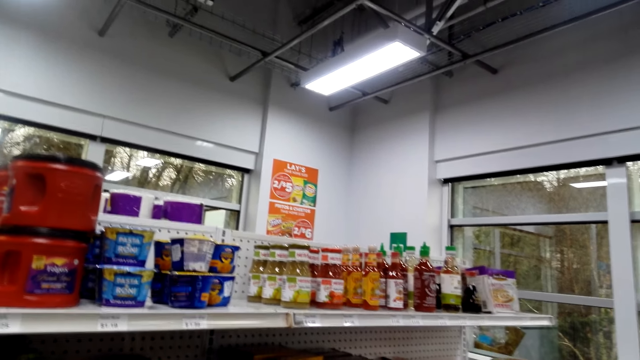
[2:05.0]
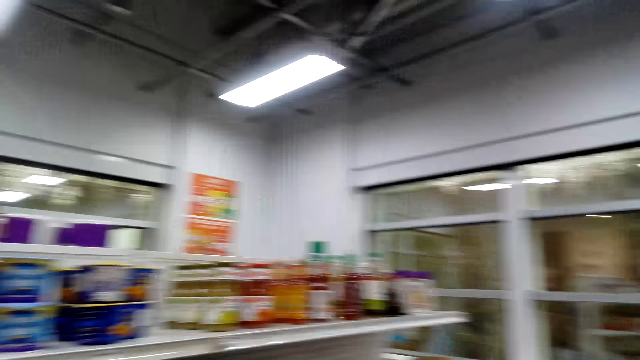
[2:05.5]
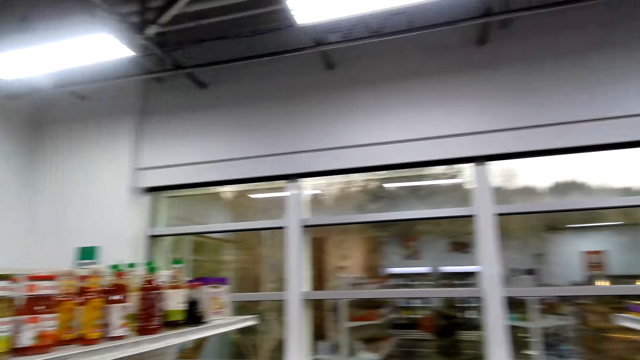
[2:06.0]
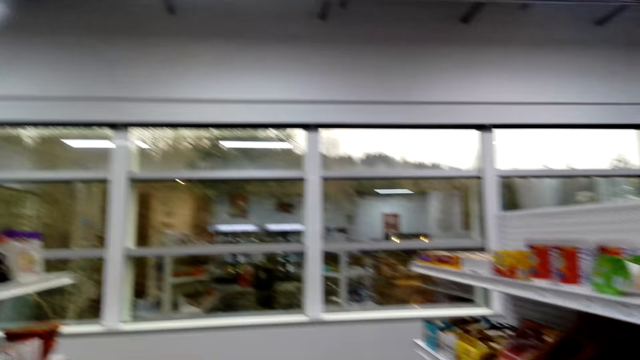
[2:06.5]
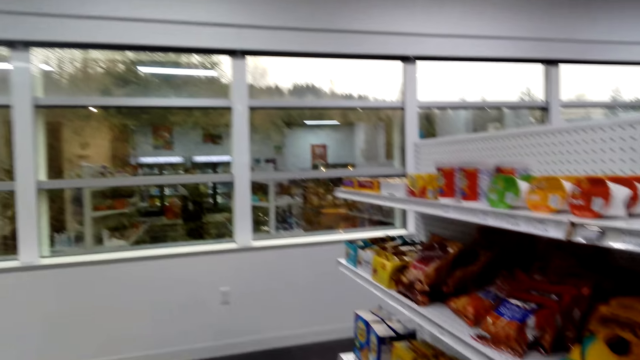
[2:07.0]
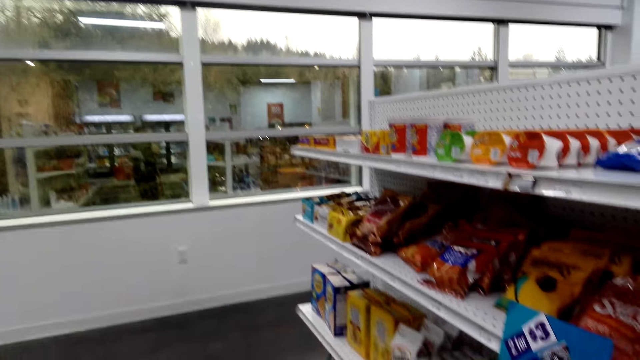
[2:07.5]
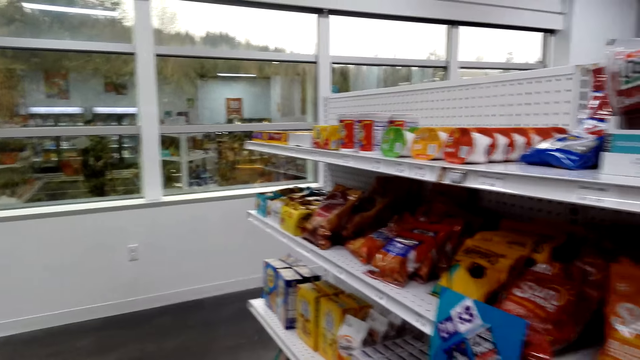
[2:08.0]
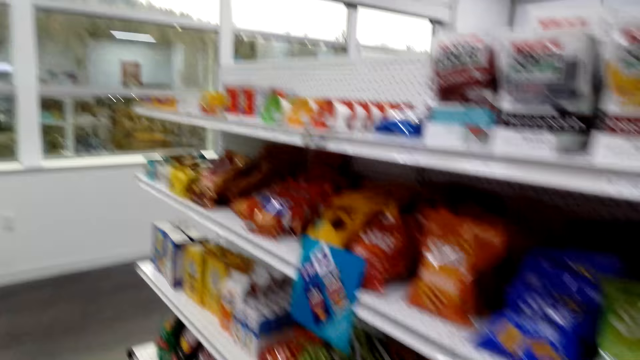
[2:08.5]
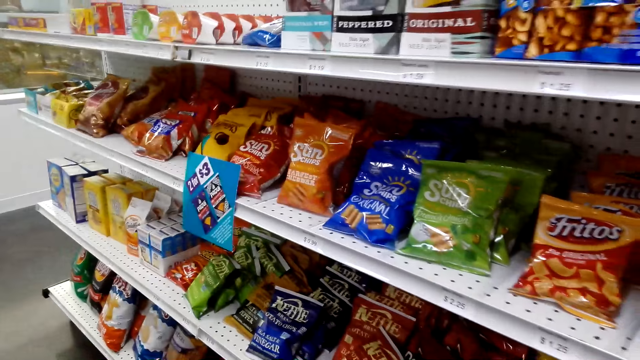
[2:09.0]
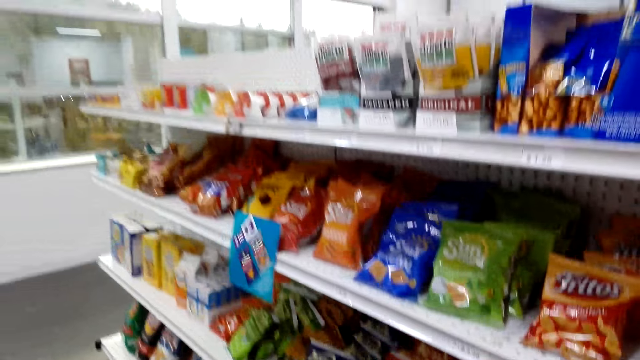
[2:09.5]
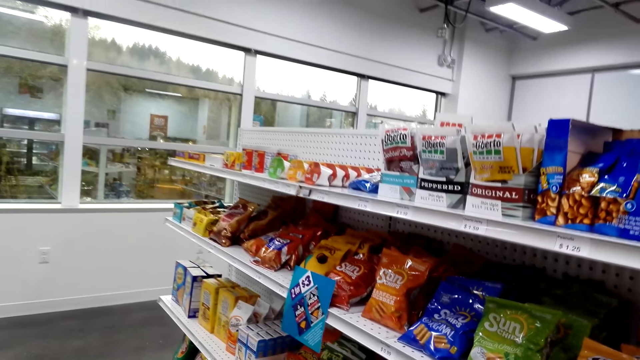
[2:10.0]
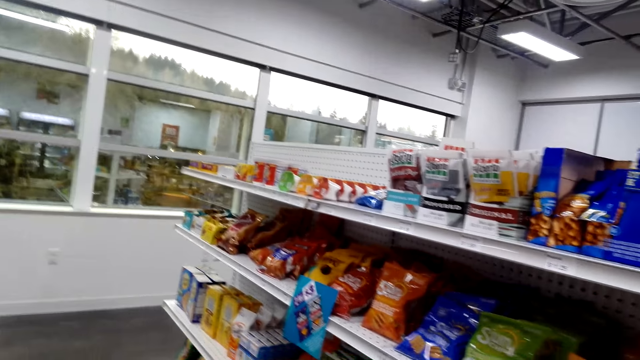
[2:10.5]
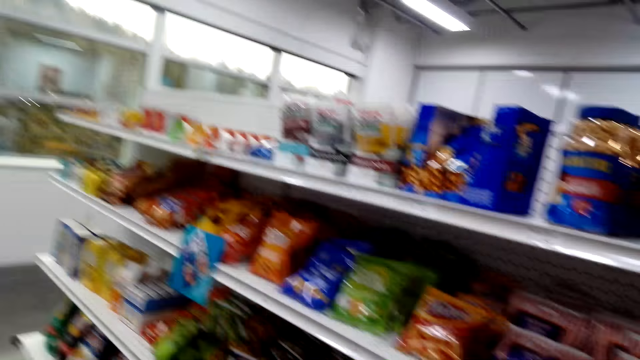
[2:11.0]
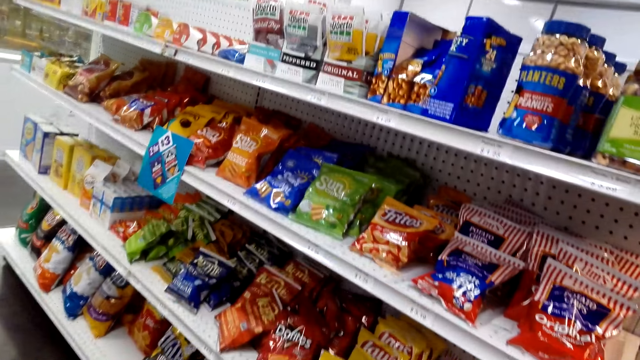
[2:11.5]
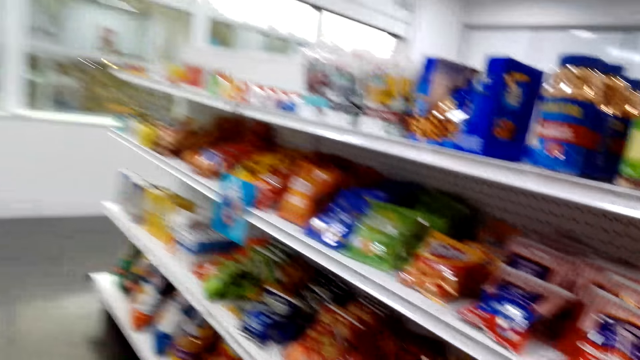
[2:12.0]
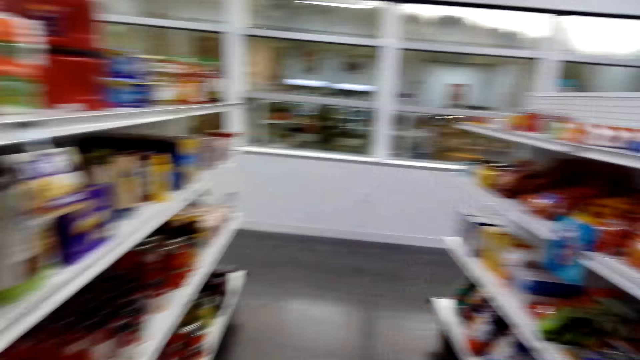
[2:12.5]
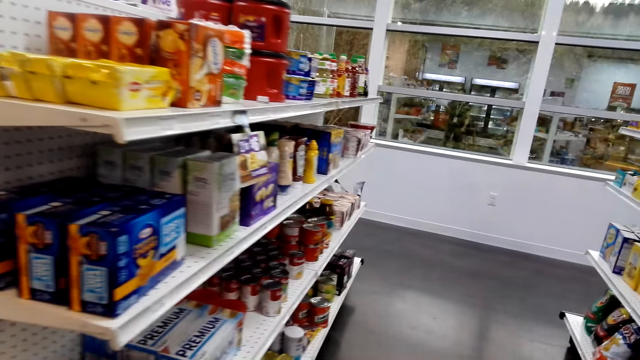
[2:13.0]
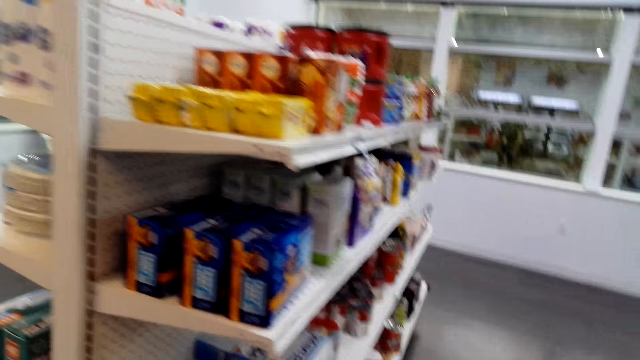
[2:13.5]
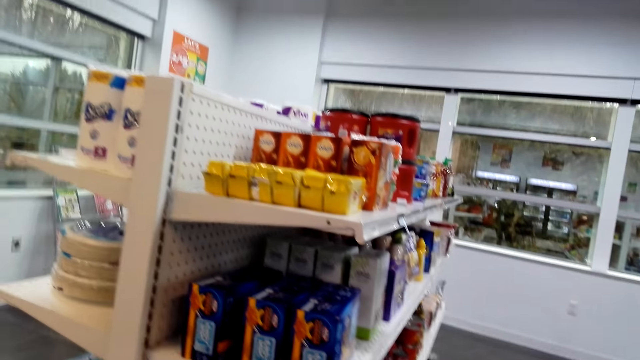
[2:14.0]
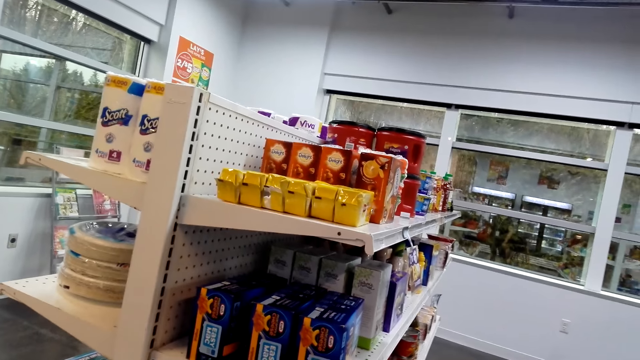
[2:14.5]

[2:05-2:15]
The camera wearer walks around the store shelf. They look around the store shelf.

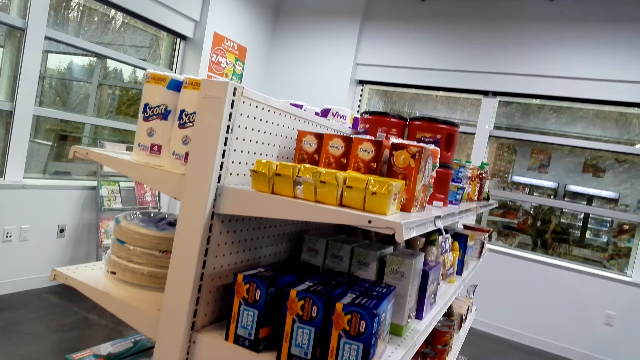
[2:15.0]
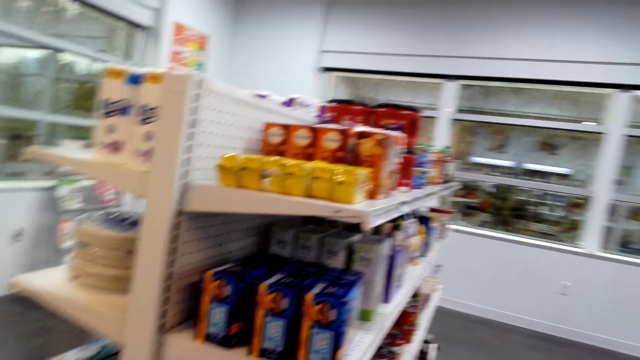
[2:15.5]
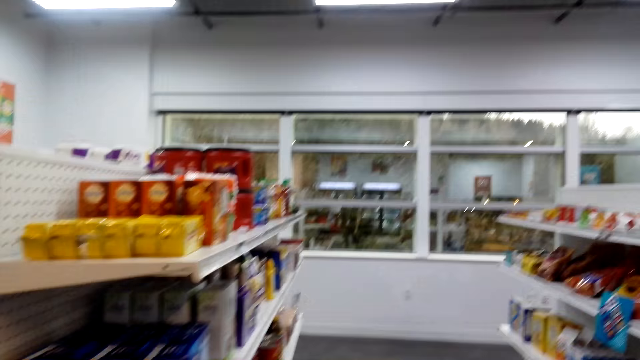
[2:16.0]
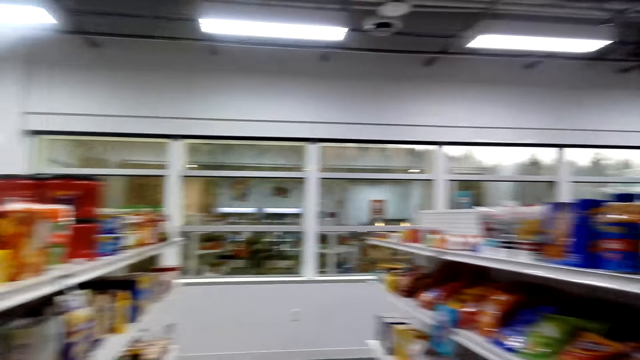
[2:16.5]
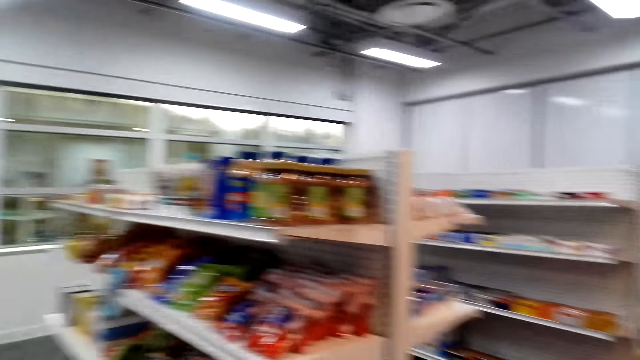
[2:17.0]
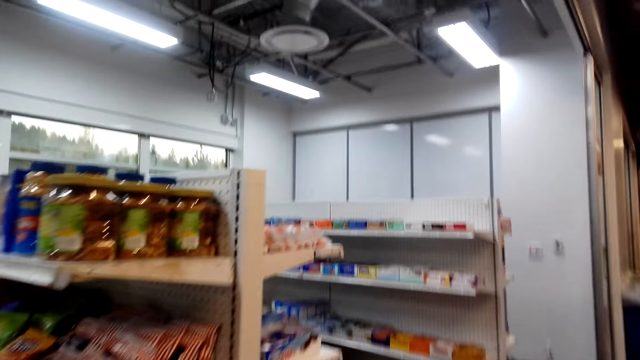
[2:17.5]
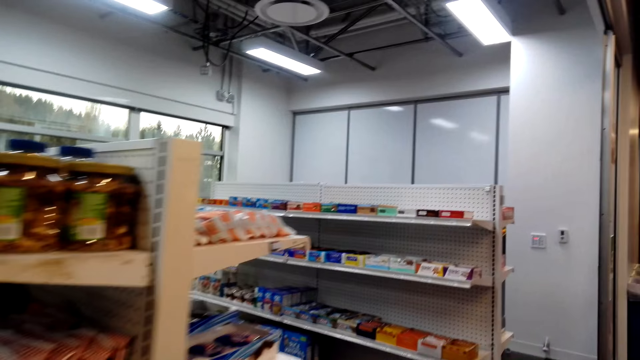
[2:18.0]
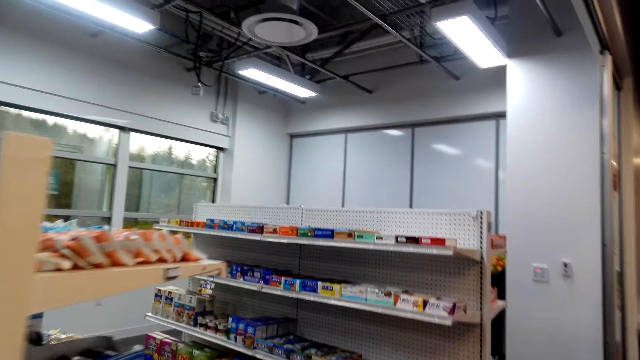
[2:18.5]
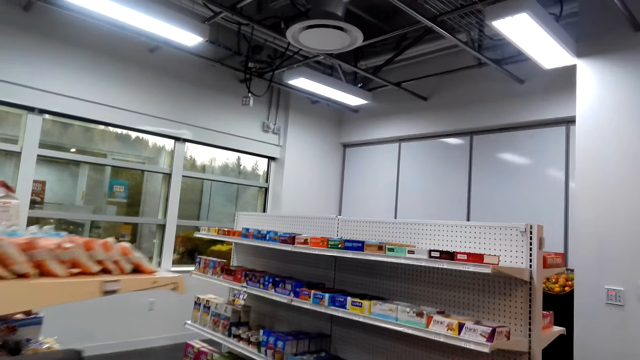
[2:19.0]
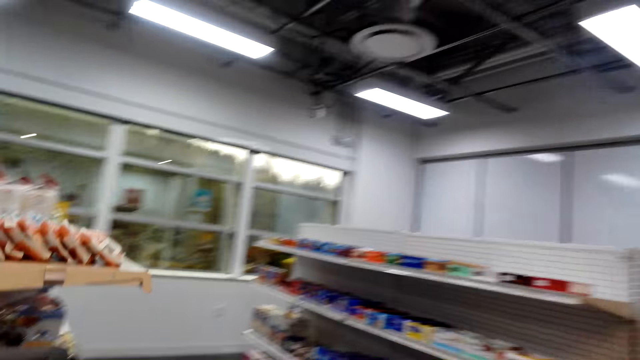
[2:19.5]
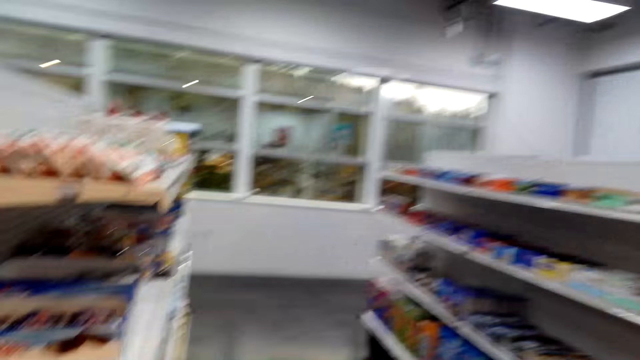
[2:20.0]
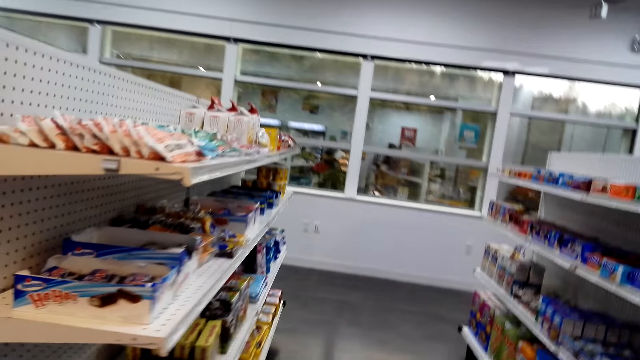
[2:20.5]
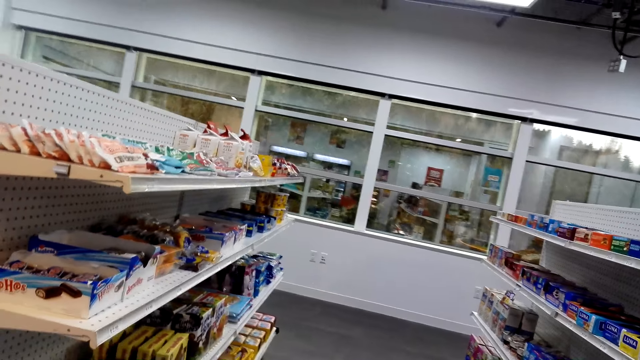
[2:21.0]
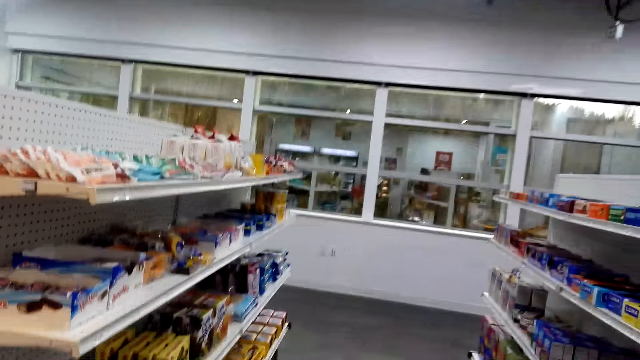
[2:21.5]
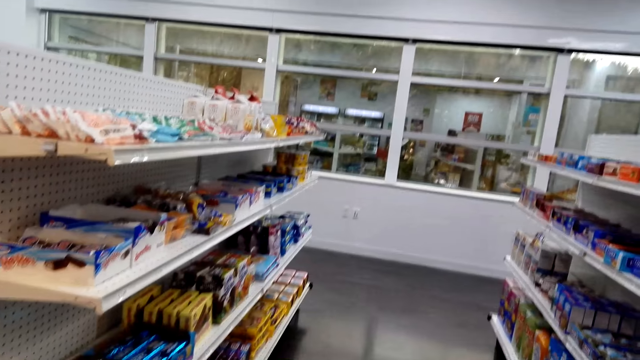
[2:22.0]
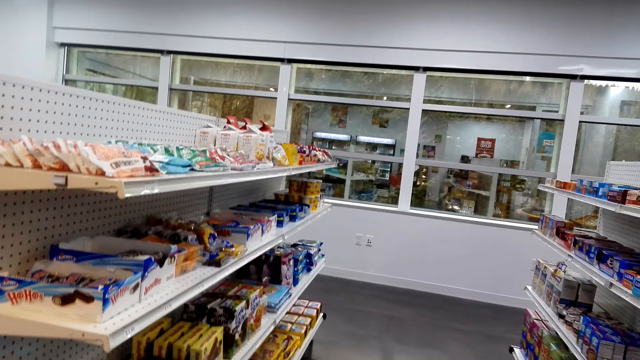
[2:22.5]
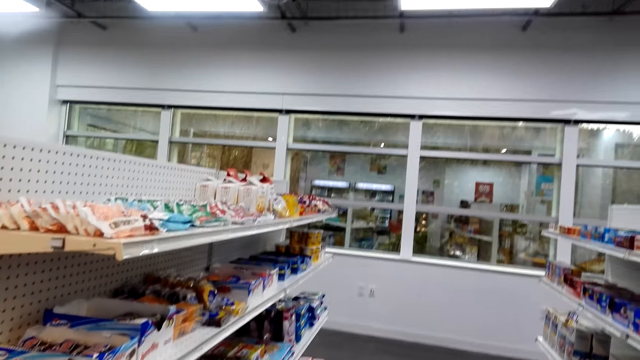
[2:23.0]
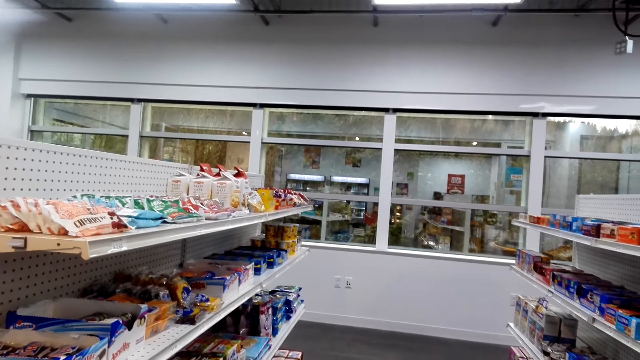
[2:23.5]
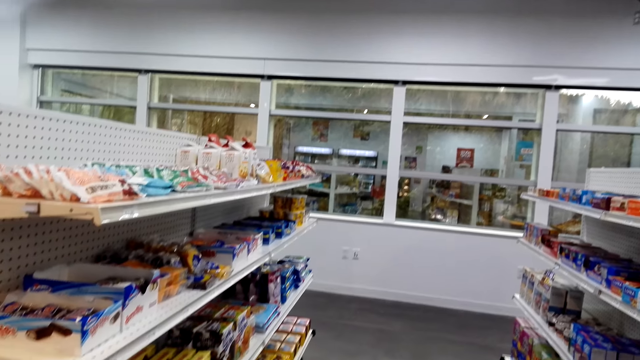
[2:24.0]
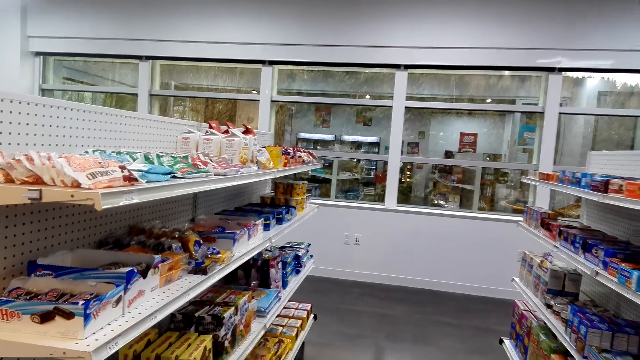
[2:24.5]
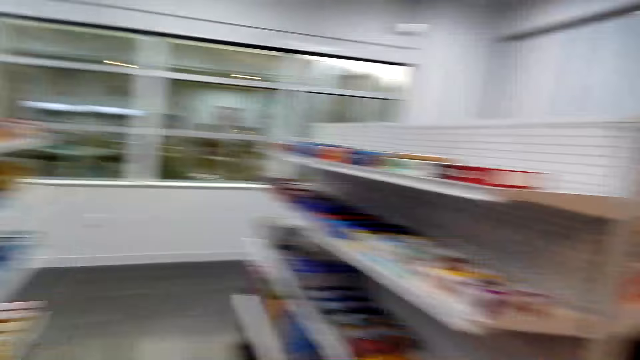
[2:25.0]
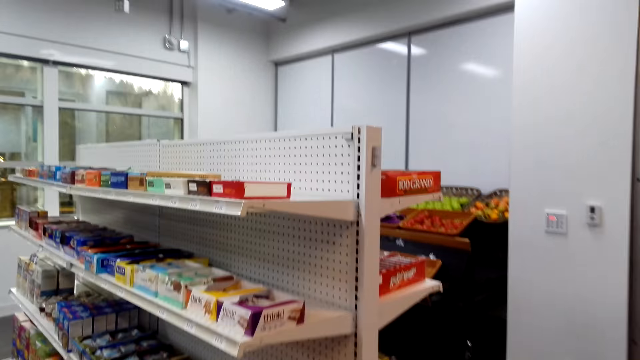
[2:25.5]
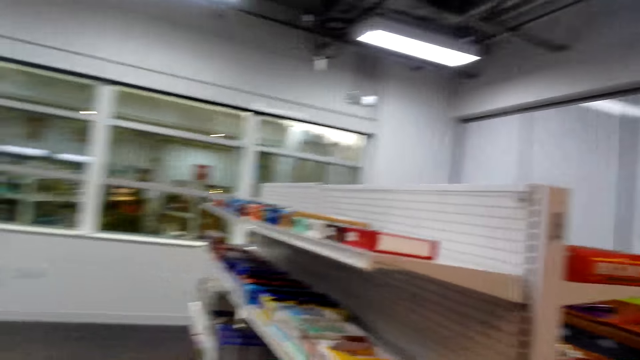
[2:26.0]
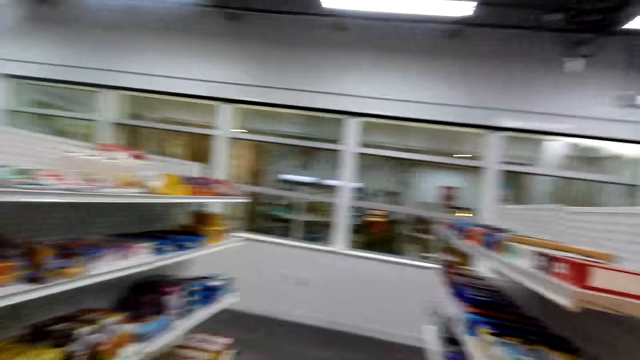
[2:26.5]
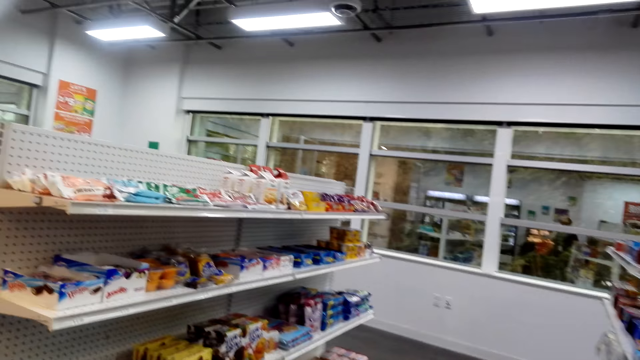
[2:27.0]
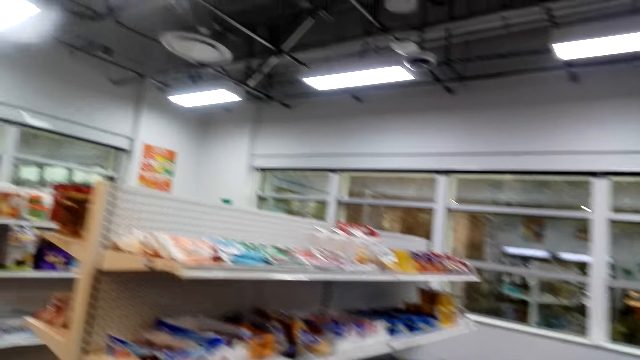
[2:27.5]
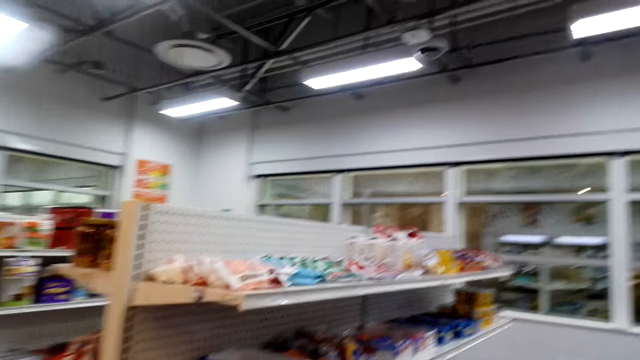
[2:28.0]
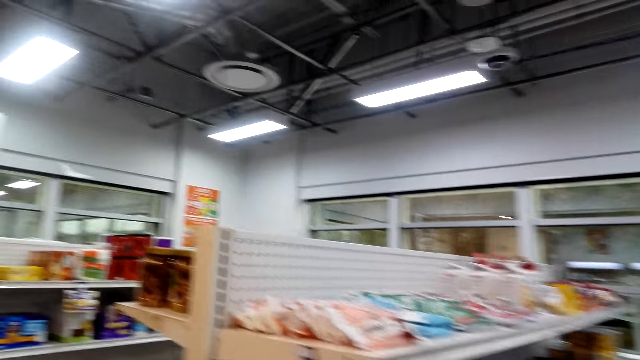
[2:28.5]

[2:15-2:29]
The camera wearer walks around the store shelf.
